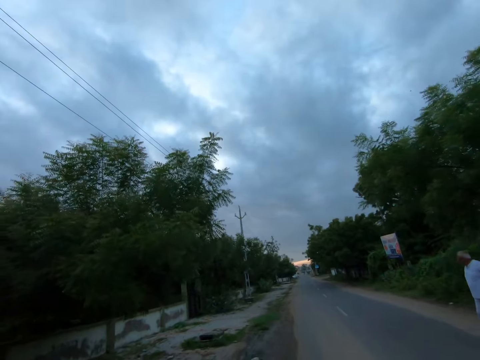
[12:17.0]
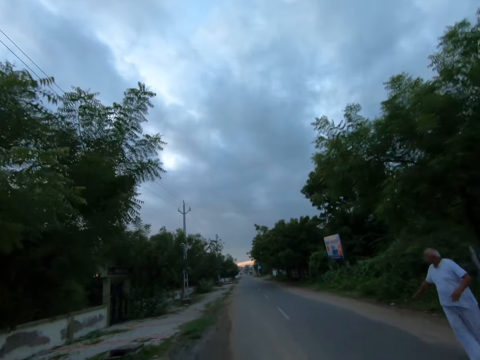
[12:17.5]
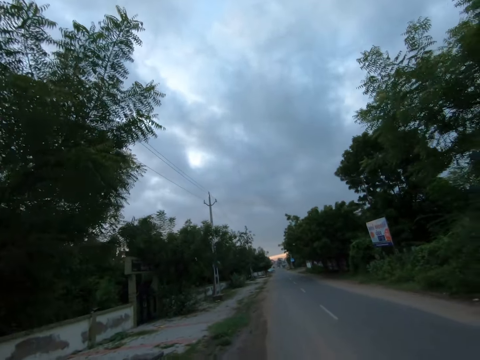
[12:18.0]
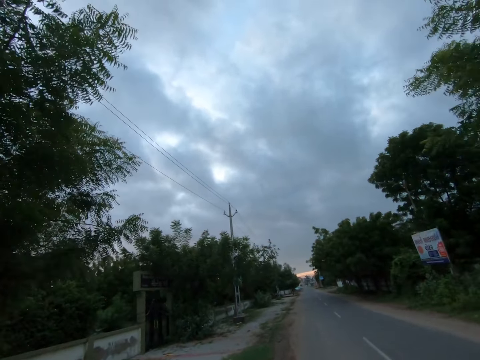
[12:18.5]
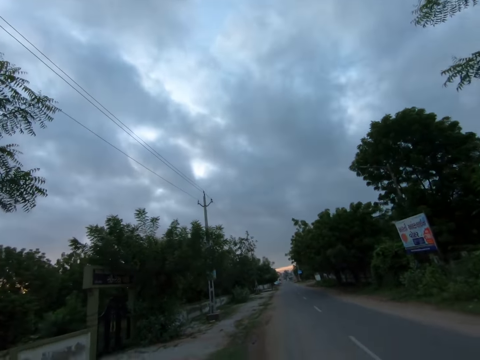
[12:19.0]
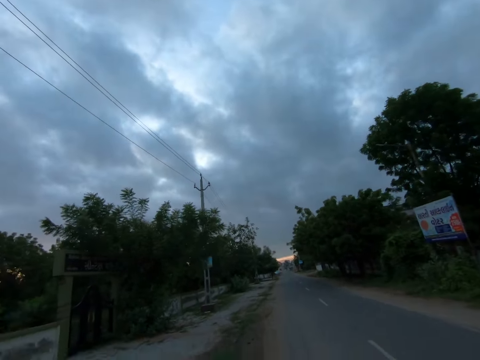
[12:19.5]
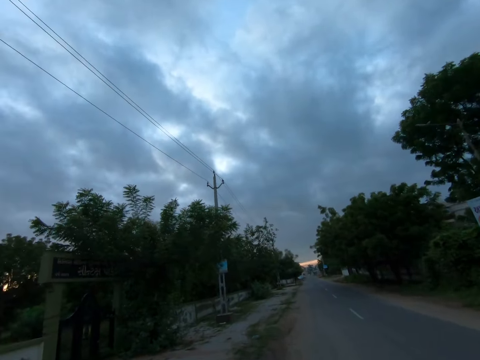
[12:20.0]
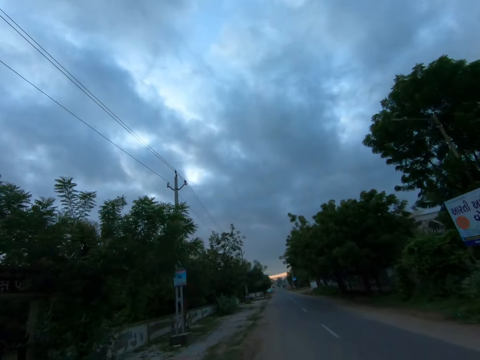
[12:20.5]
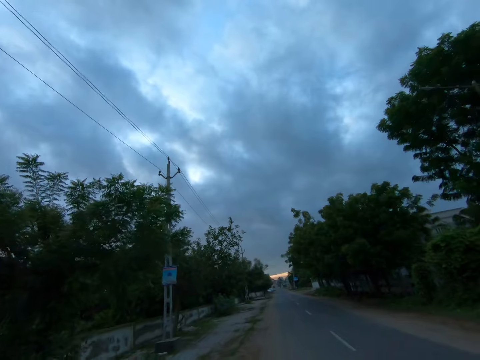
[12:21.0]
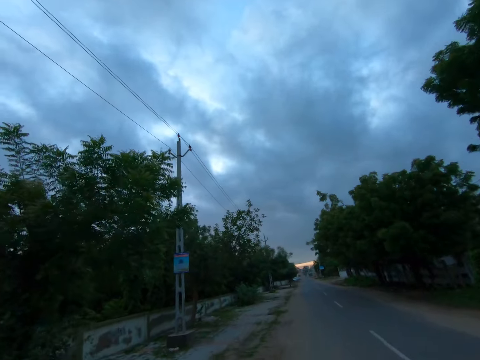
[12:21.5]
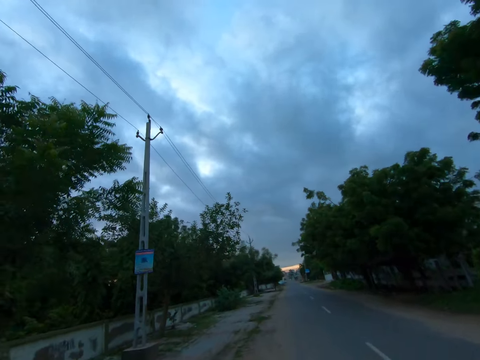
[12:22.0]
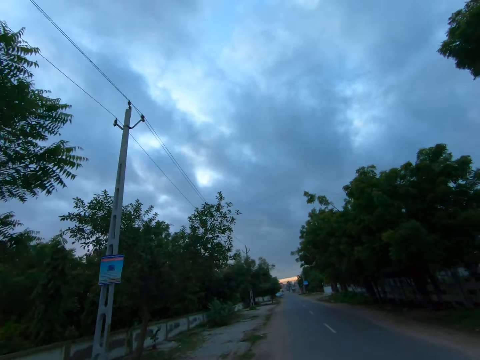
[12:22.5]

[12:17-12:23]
The camera wearer walks past a man.

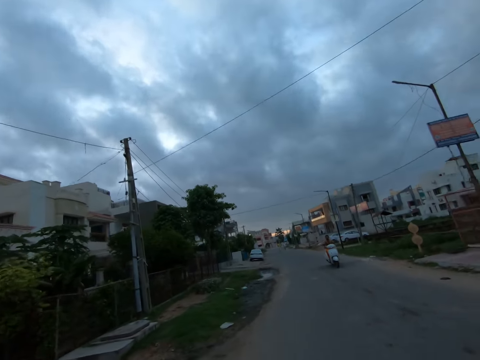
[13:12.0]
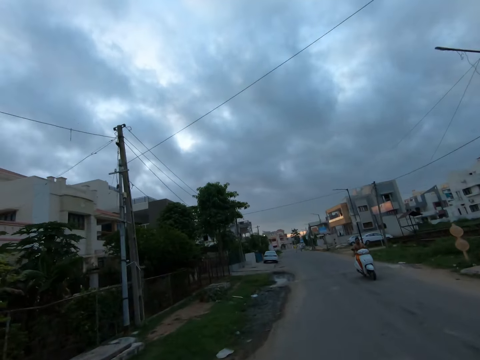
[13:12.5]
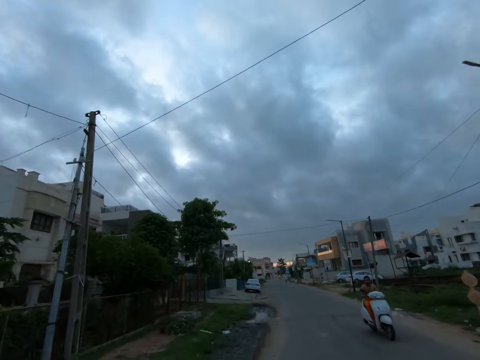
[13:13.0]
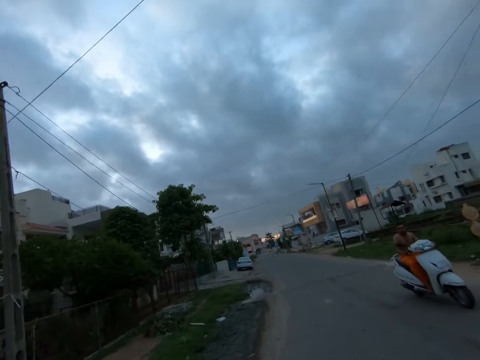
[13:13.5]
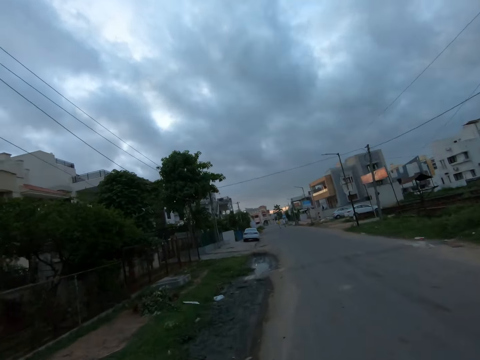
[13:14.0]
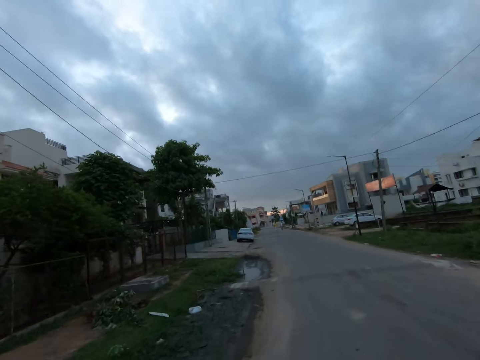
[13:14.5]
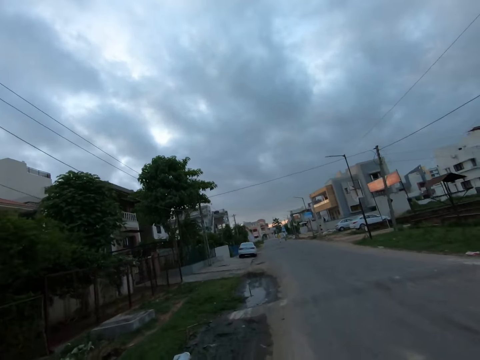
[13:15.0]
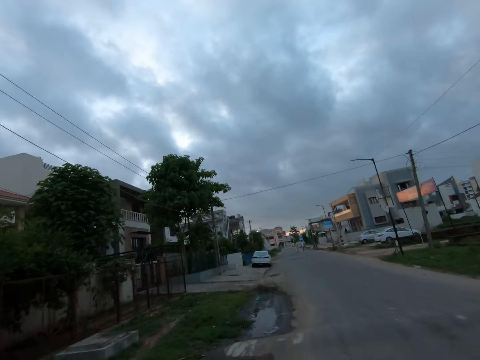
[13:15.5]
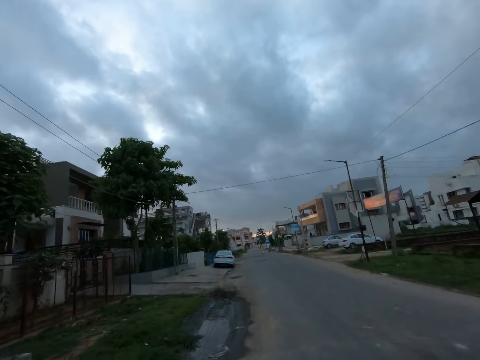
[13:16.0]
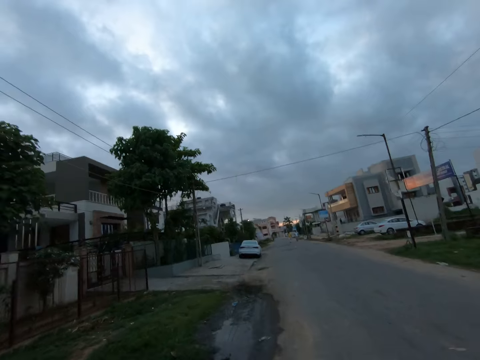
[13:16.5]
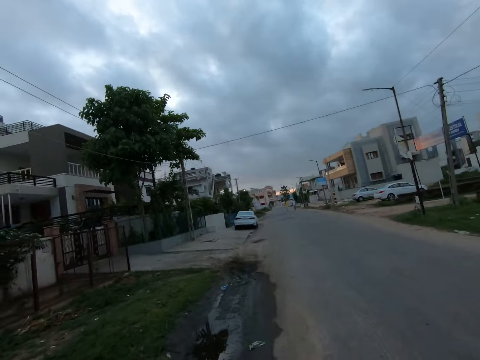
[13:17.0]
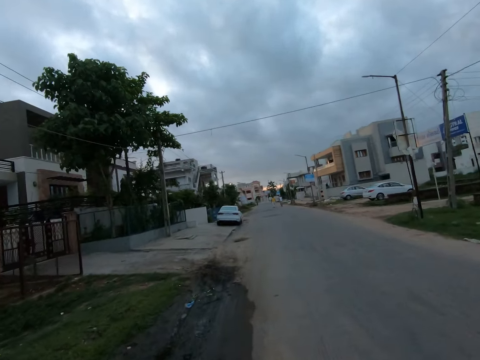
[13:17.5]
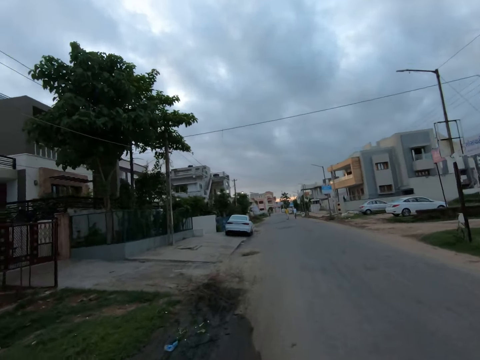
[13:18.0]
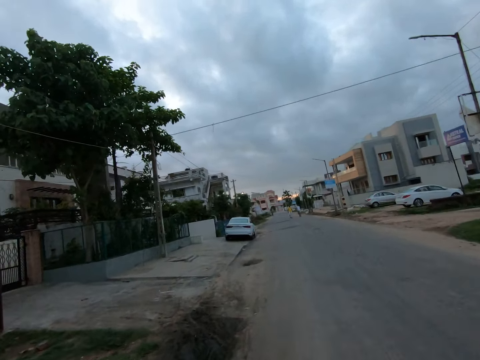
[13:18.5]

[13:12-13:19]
A man rides past the camera wearer.

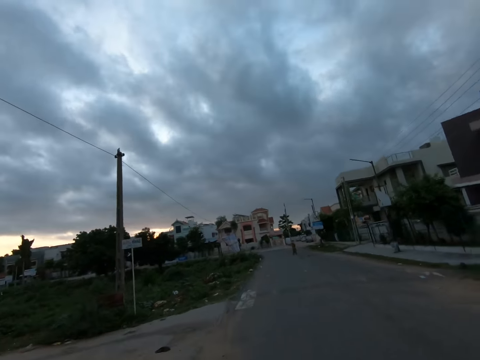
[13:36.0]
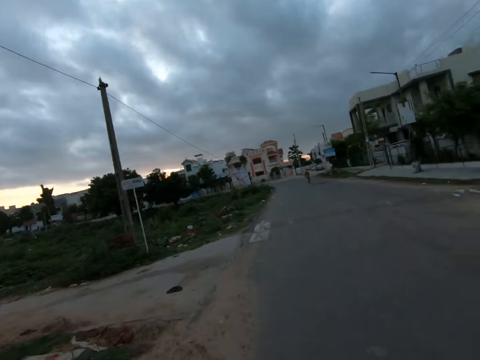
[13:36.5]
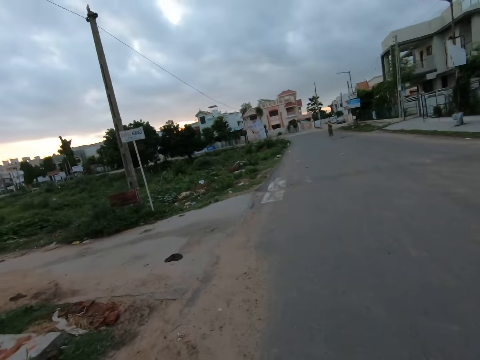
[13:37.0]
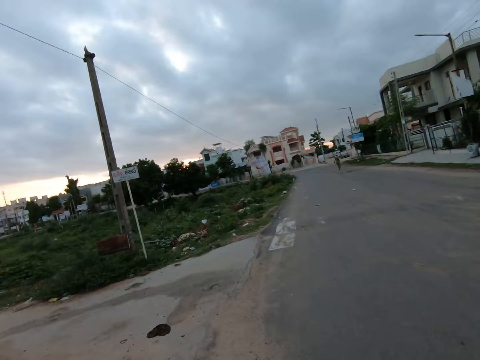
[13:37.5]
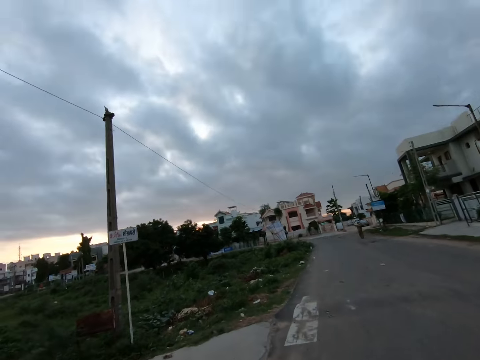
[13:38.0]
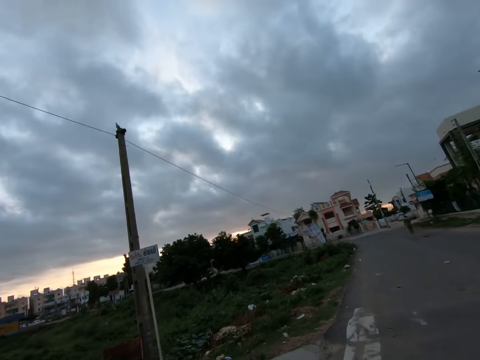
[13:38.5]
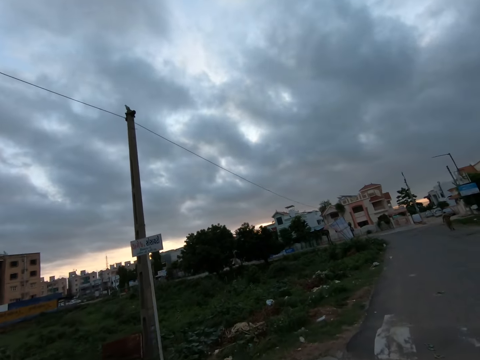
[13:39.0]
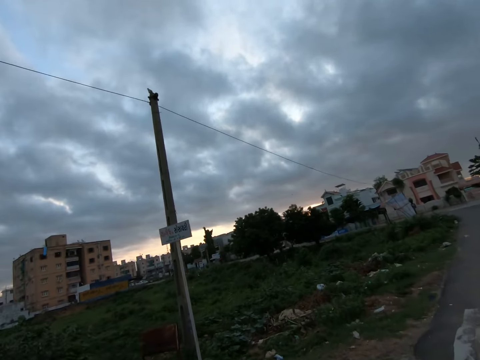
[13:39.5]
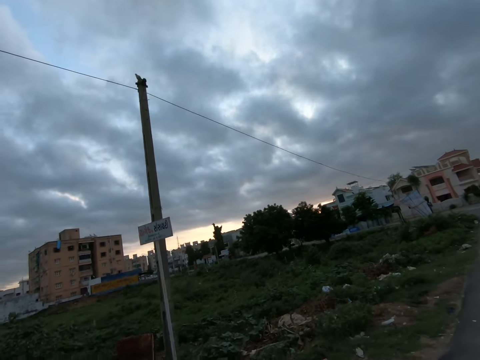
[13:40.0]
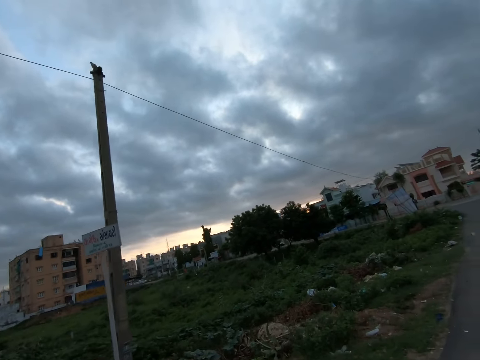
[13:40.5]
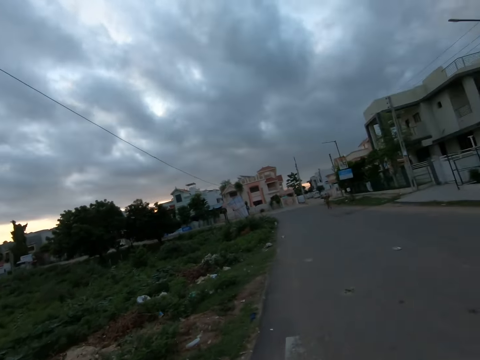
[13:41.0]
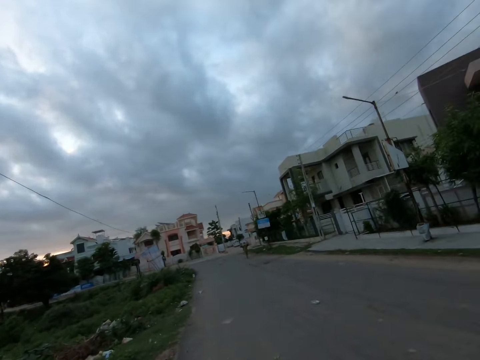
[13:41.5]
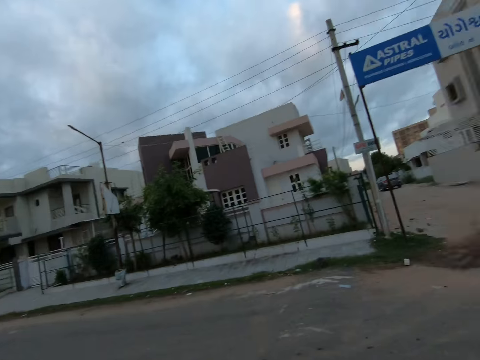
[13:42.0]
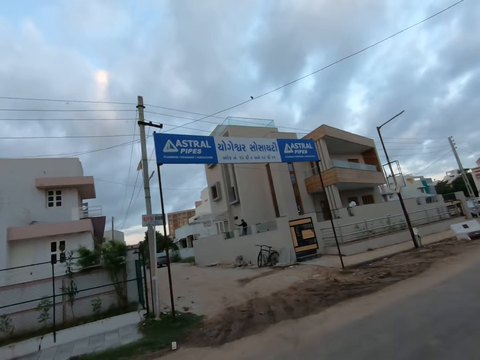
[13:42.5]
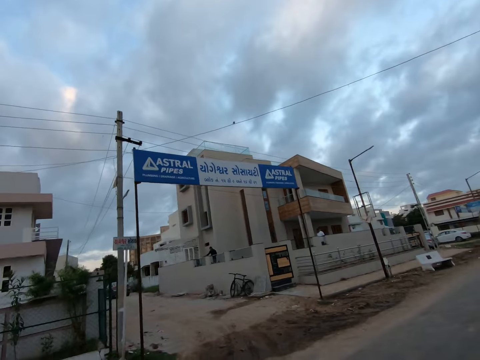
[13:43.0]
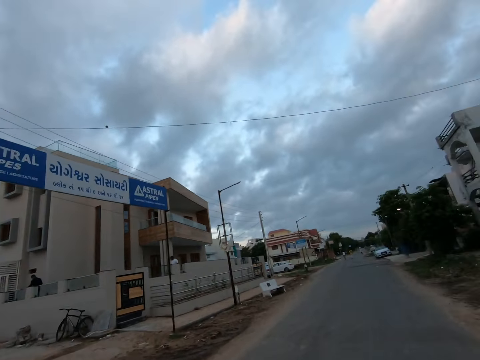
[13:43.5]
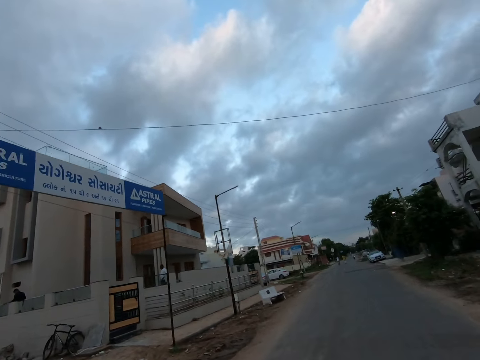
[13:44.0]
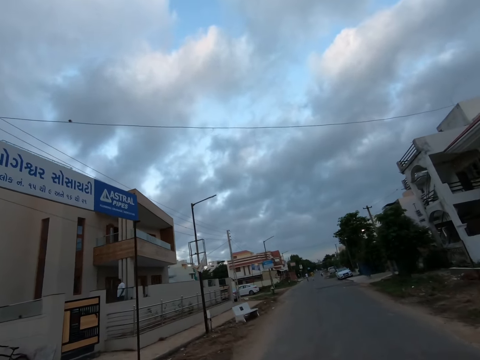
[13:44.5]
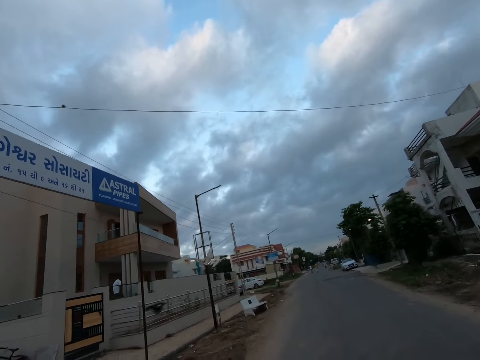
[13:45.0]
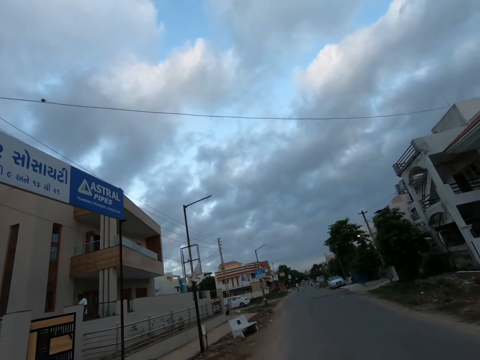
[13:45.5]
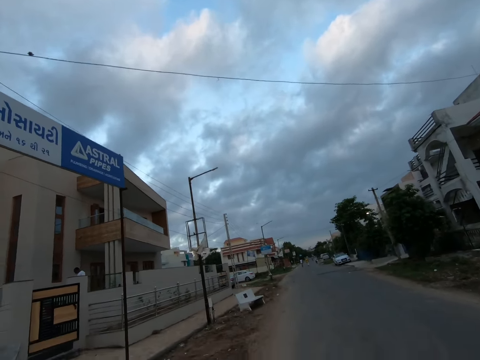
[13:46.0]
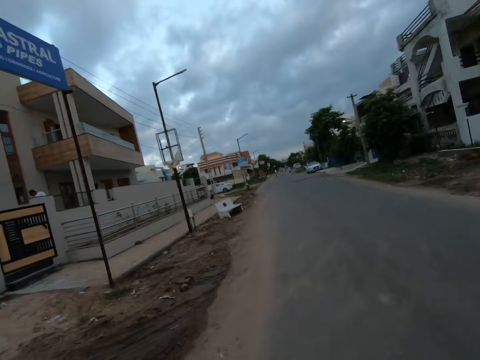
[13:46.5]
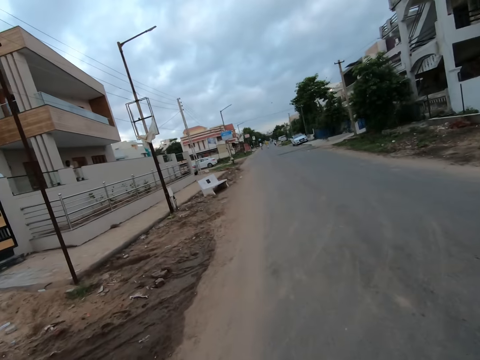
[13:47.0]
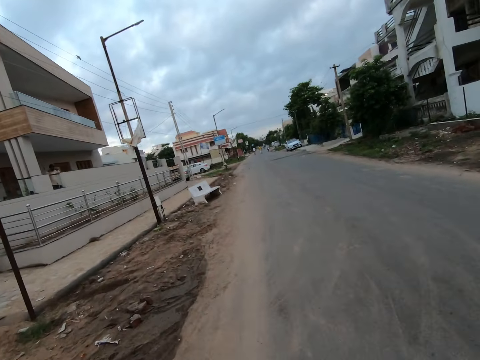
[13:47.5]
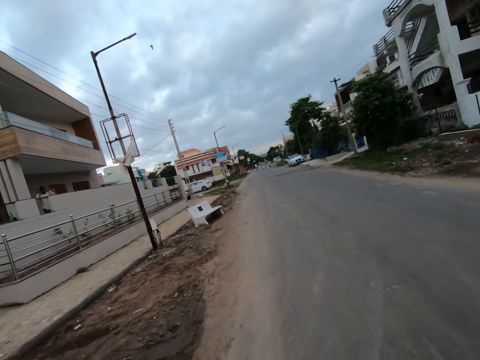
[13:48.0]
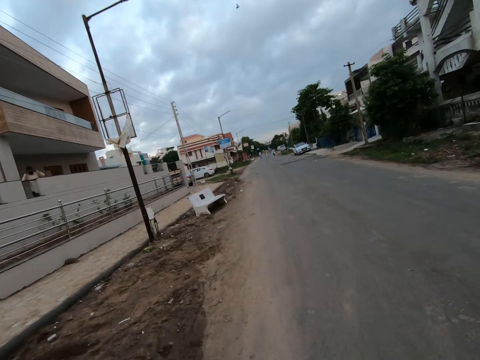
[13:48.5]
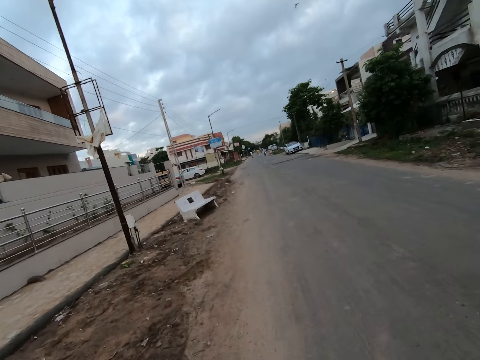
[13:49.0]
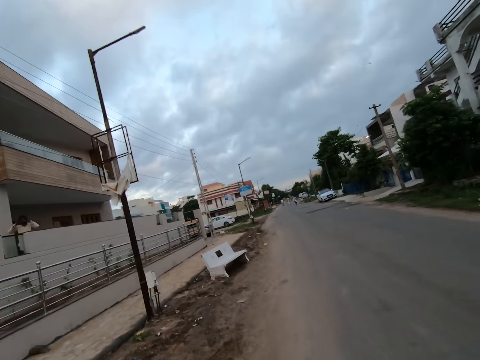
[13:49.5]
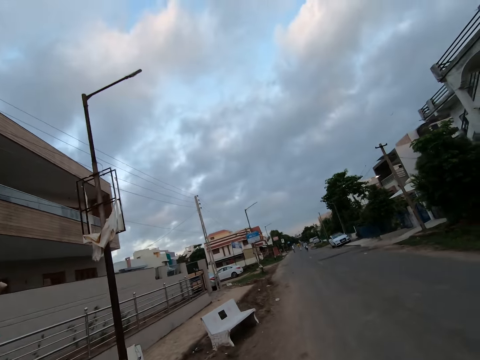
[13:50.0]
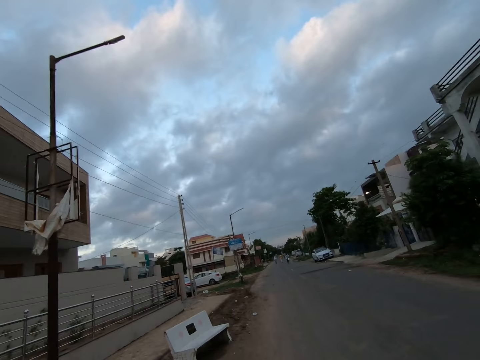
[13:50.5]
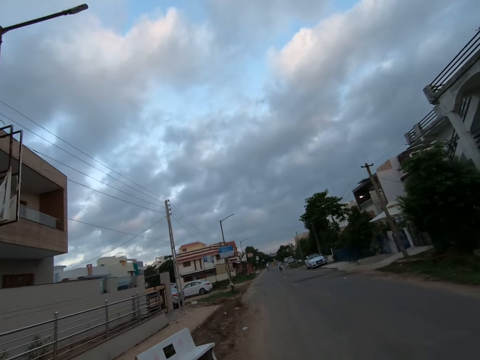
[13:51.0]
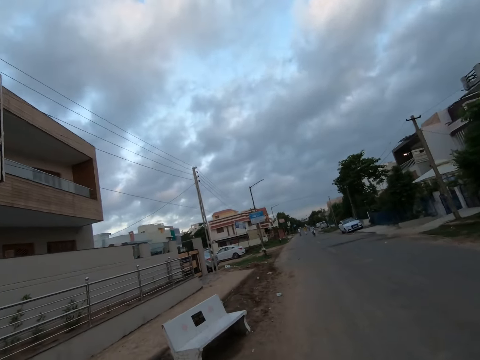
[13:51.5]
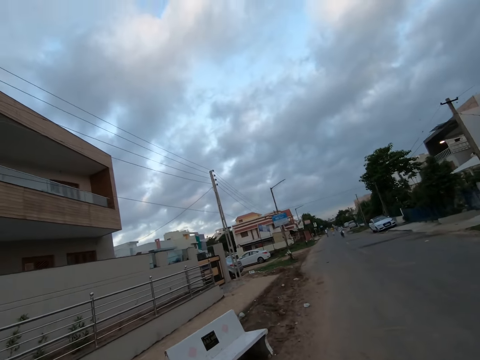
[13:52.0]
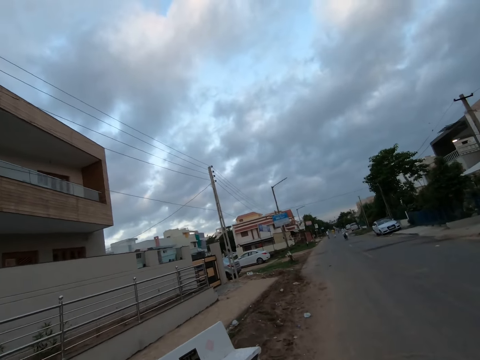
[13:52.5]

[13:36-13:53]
The camera wearer walks on the road. They walk along the road.
